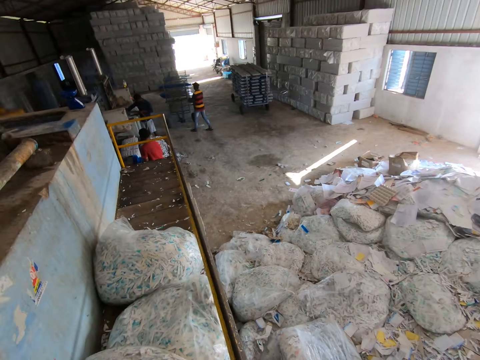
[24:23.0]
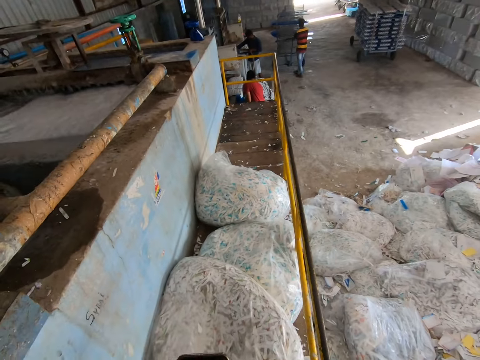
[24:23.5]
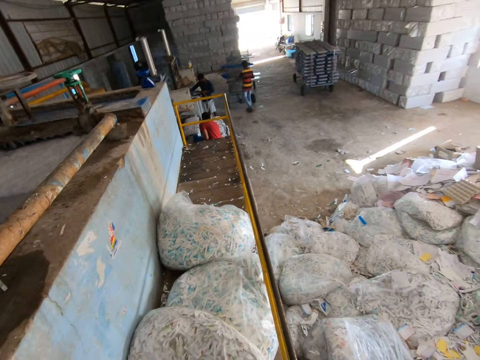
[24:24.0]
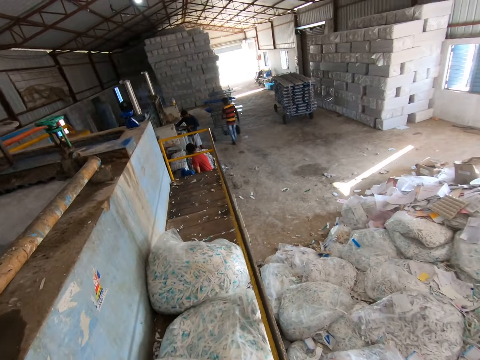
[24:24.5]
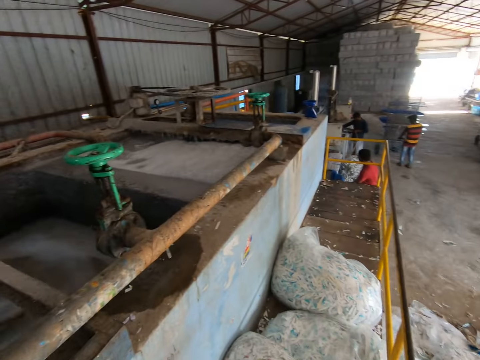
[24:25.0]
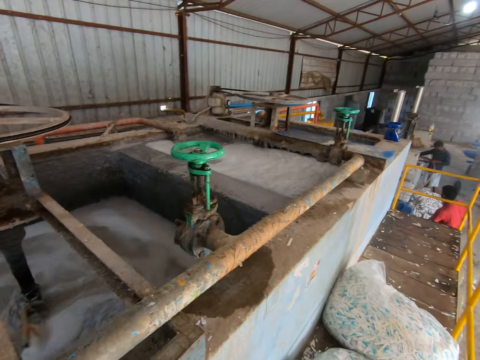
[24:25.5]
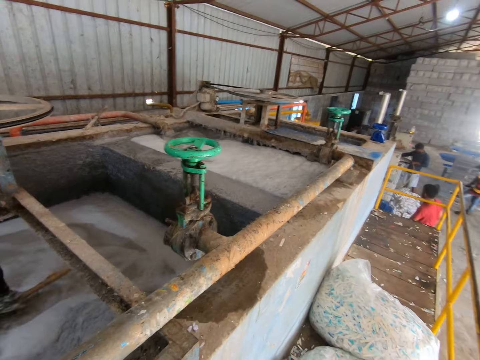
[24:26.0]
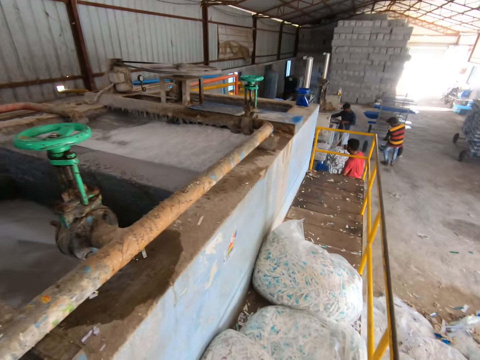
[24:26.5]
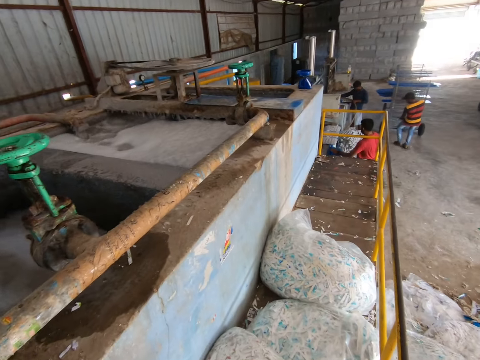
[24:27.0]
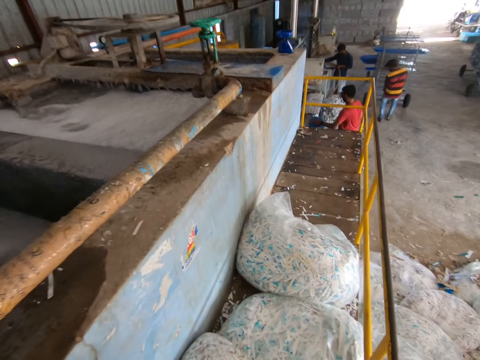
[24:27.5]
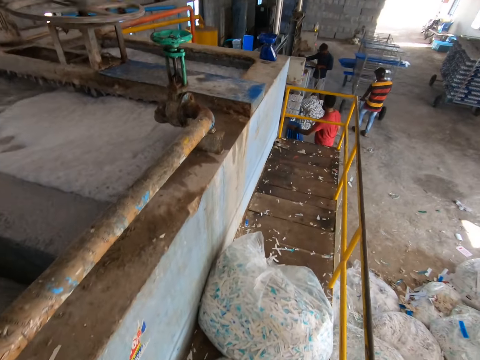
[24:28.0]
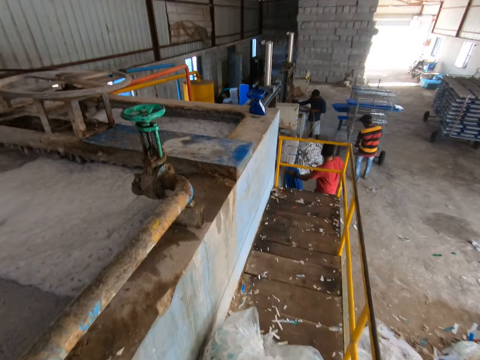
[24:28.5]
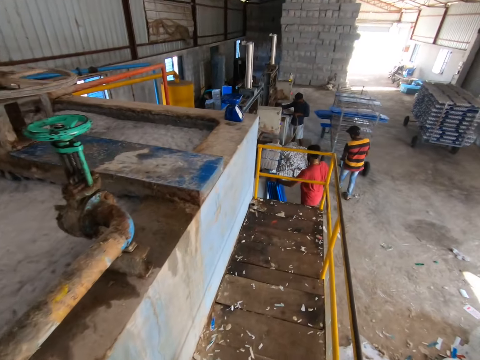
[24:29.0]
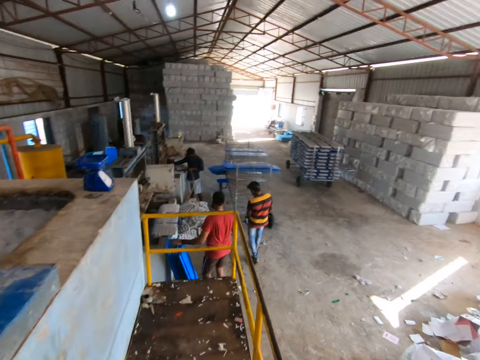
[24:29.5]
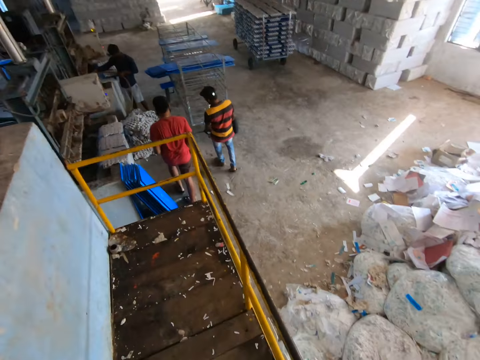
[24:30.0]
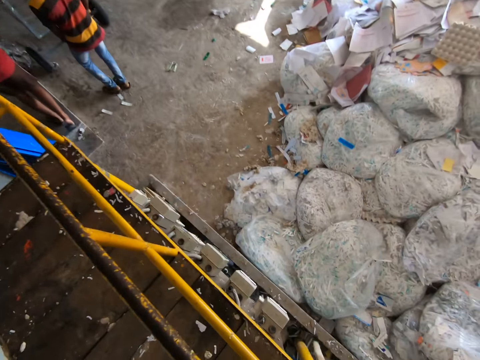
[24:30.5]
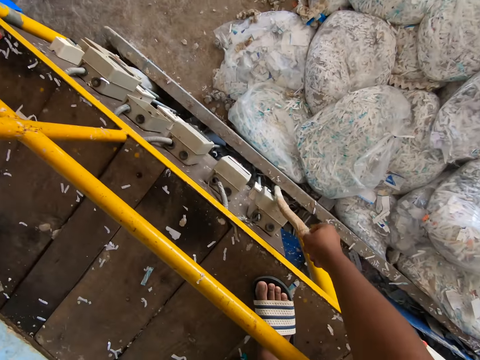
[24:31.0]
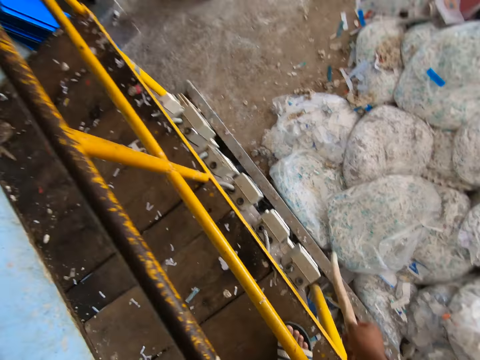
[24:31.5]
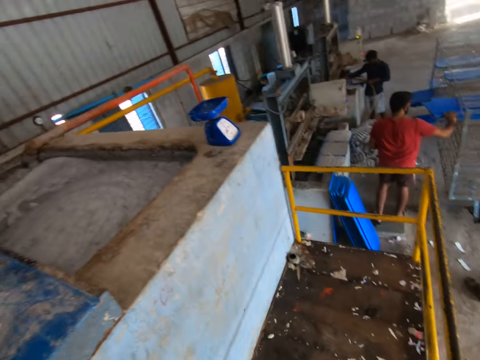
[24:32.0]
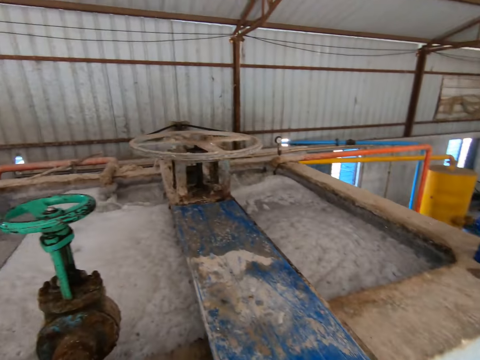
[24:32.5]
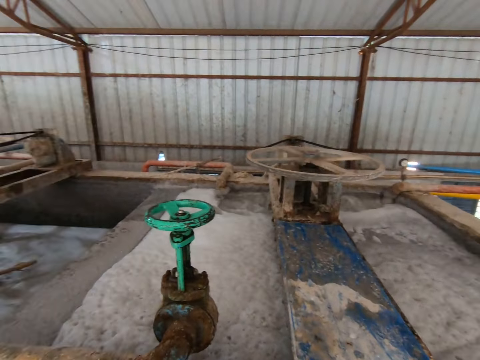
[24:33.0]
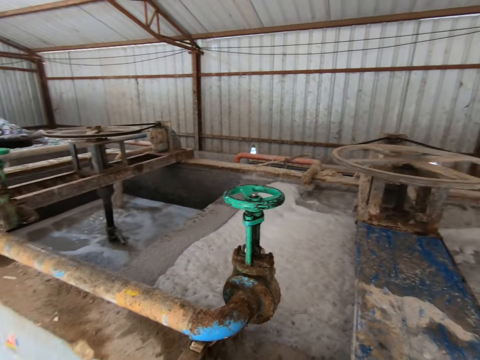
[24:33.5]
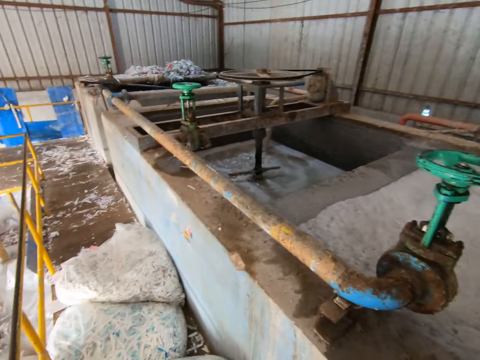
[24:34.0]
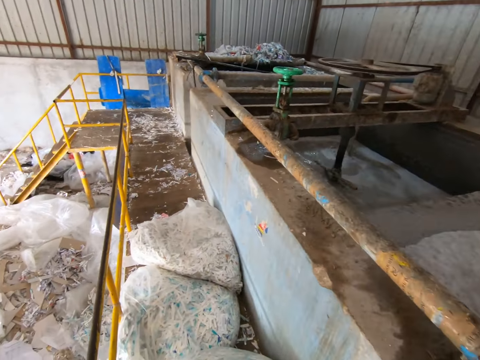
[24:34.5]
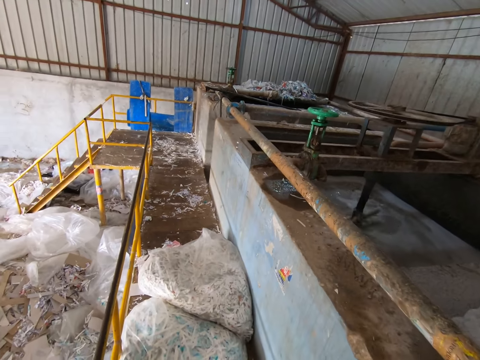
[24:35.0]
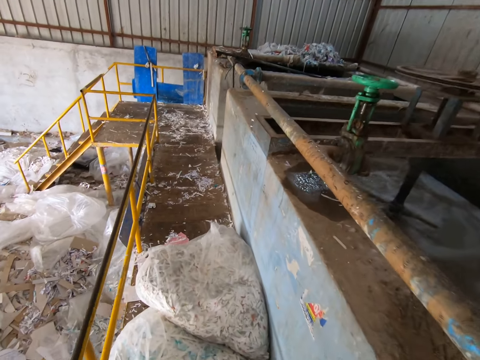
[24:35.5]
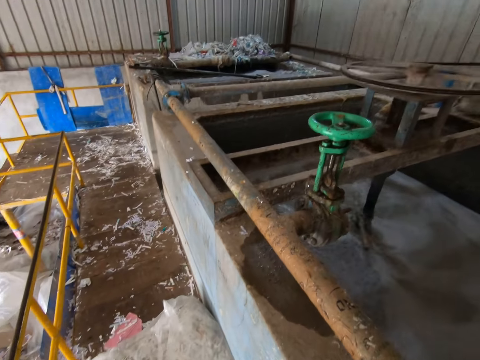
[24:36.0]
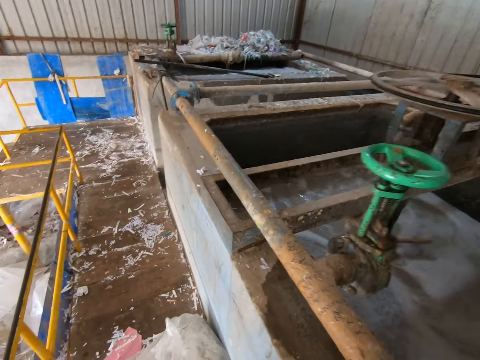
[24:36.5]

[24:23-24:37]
The man drags the rack conveyor on the floor with both hands. The camera wearer walks towards the scale. He touches a control board on a wall with the stick in his right hand. He operates the pulp digester machine switches. He walks towards the pipe valve.

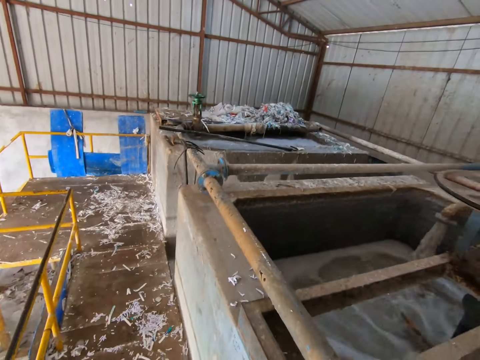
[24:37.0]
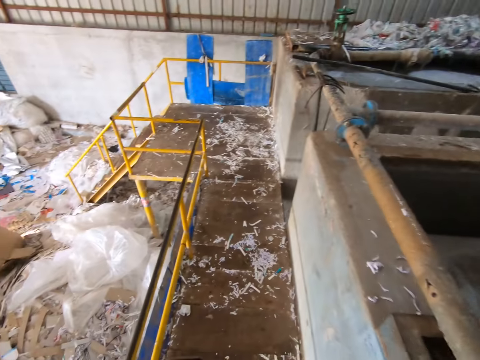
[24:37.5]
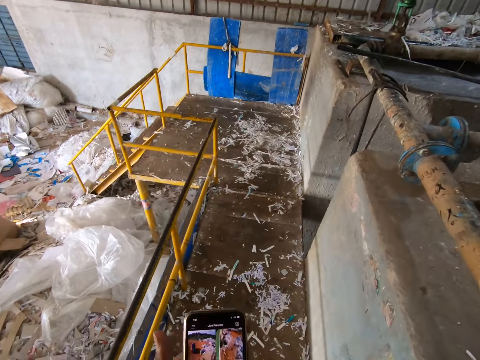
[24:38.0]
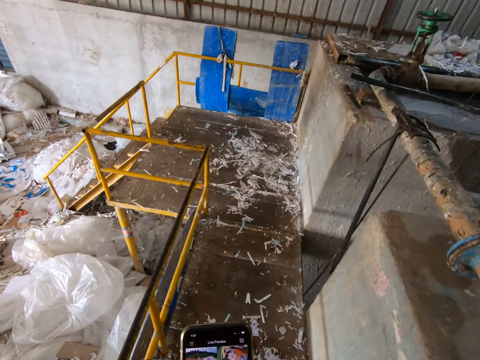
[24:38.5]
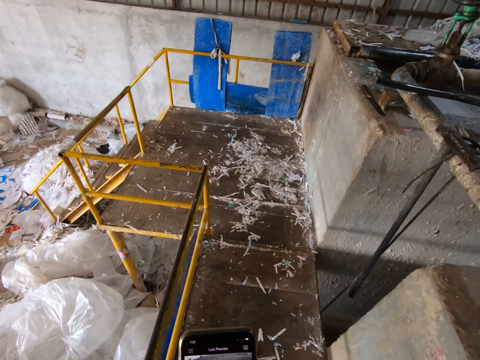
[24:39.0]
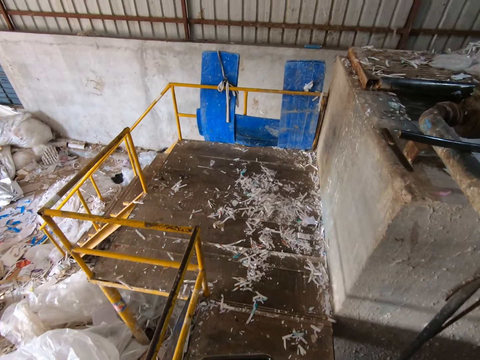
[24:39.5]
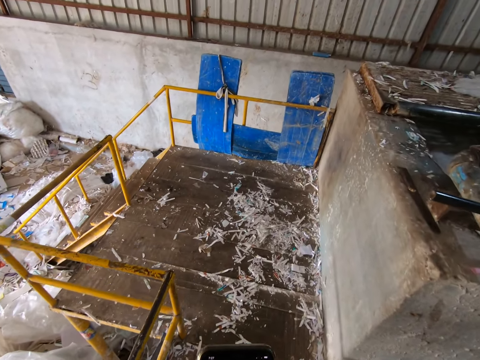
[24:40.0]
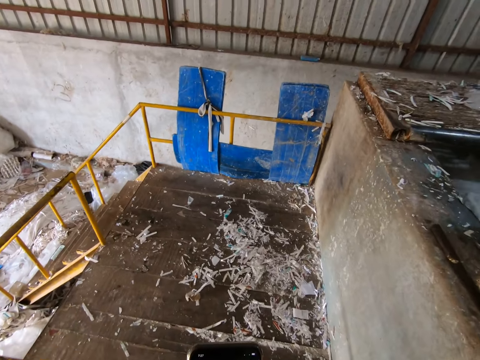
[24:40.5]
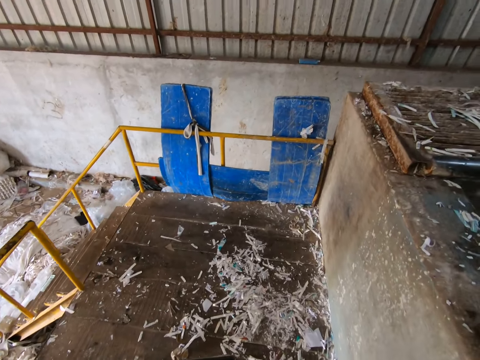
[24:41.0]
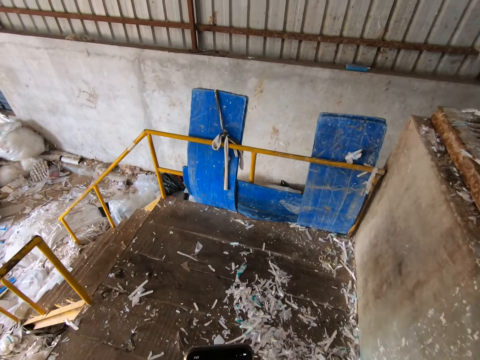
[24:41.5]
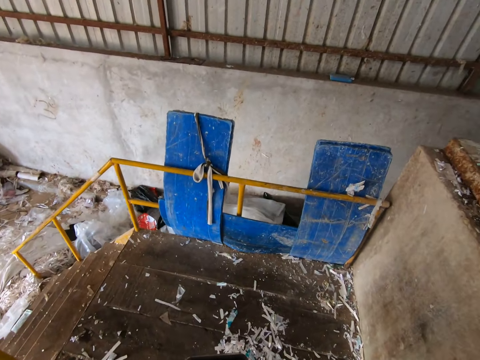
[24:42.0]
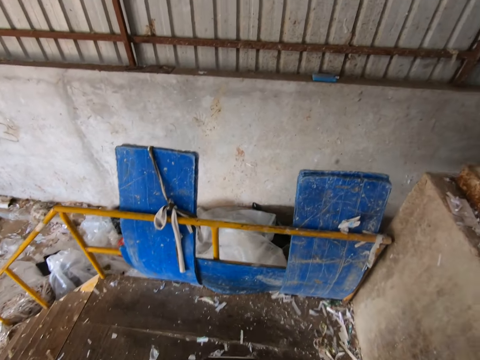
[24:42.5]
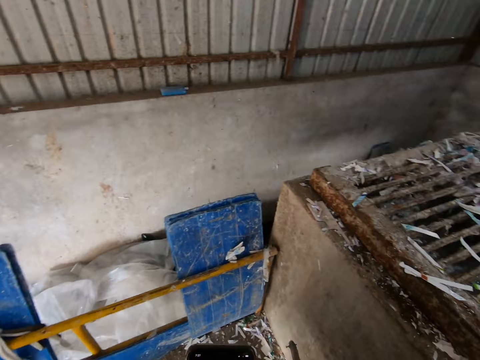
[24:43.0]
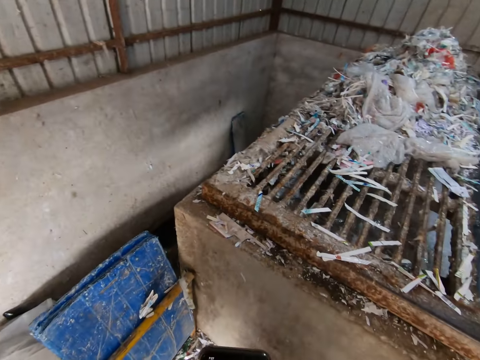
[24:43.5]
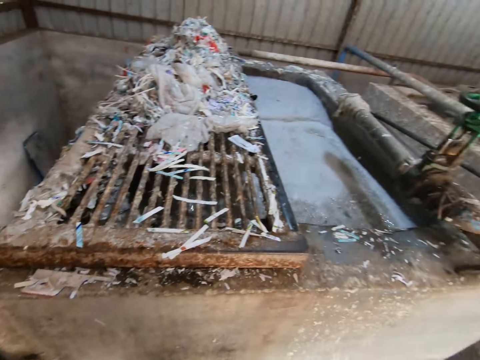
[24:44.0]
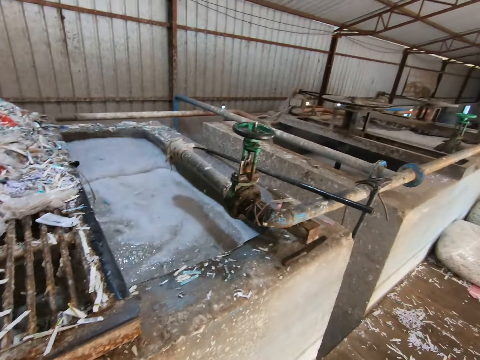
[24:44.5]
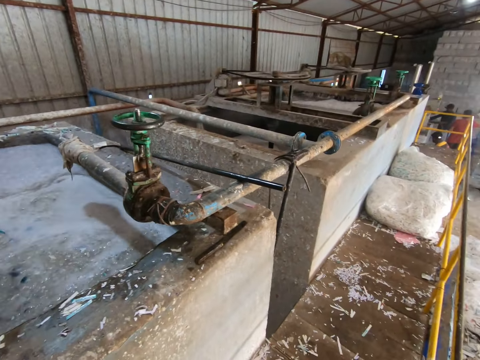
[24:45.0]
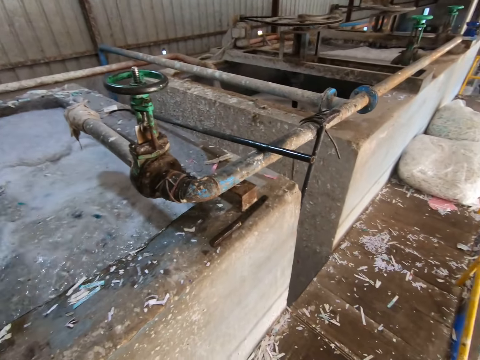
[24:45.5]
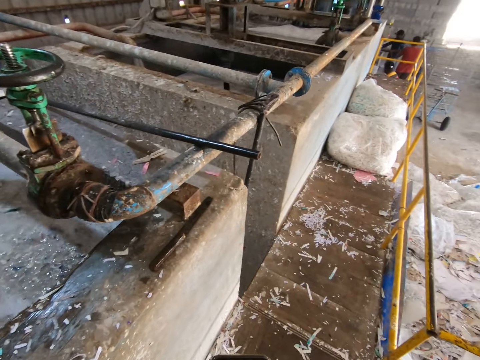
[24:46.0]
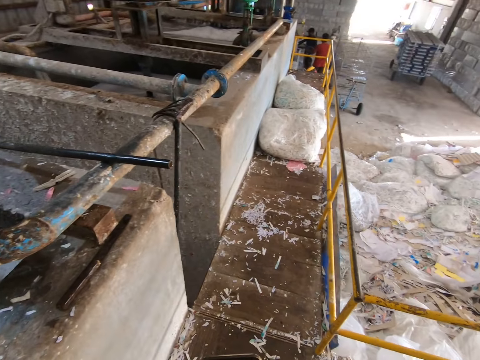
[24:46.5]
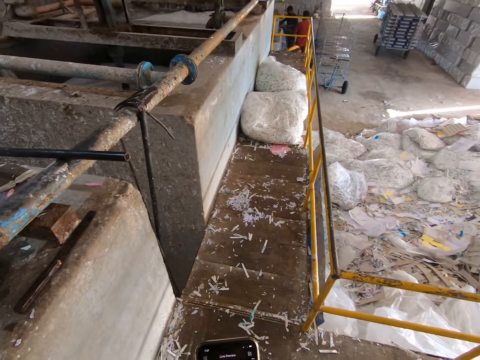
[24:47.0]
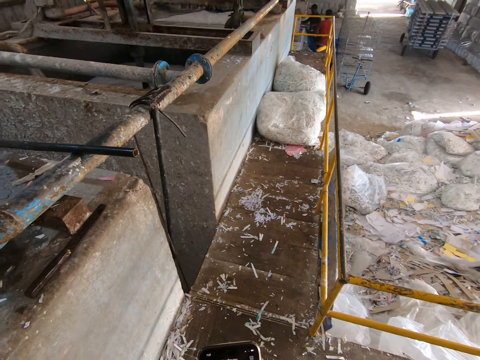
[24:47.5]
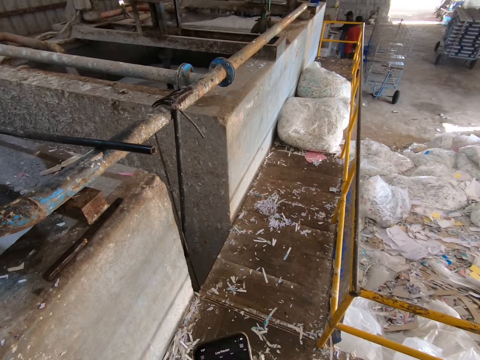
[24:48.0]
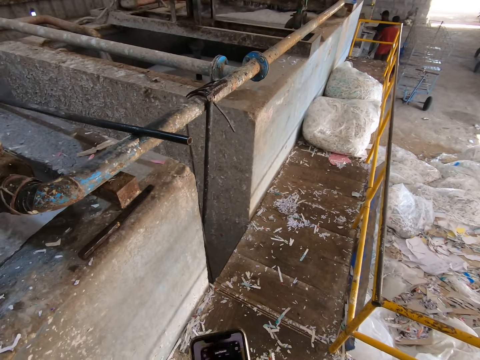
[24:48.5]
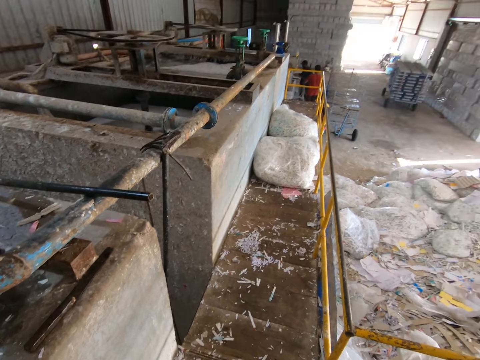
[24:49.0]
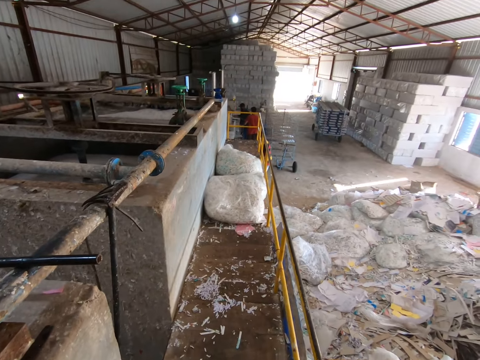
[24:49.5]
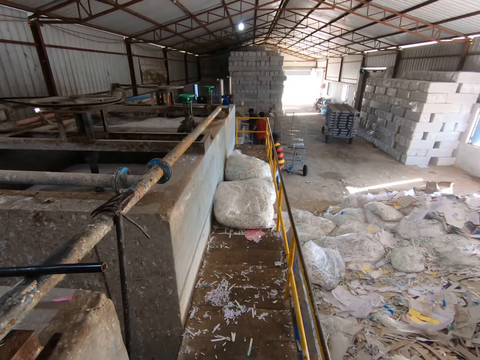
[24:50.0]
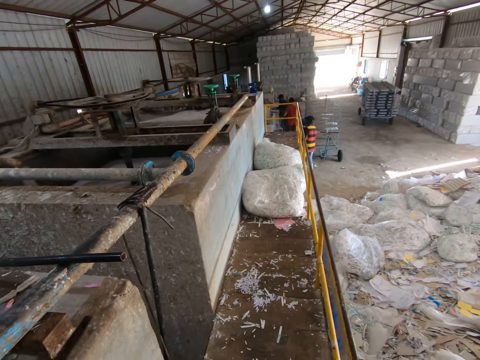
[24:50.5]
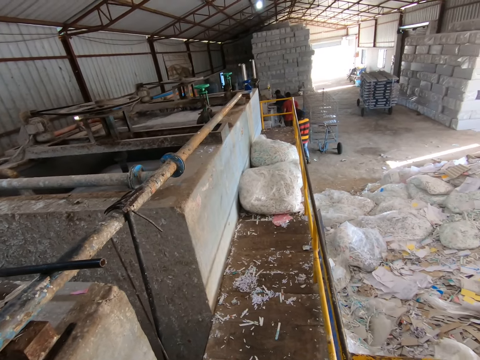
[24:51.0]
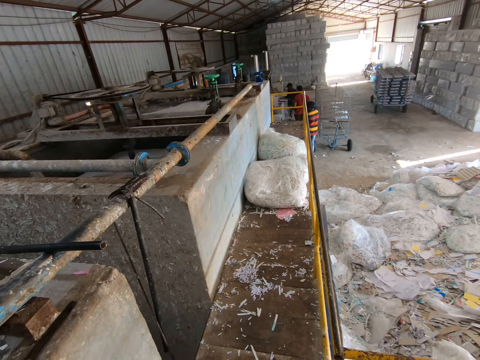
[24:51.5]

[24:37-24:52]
The camera wearer operates a phone with both hands. A man interacts with another man.
